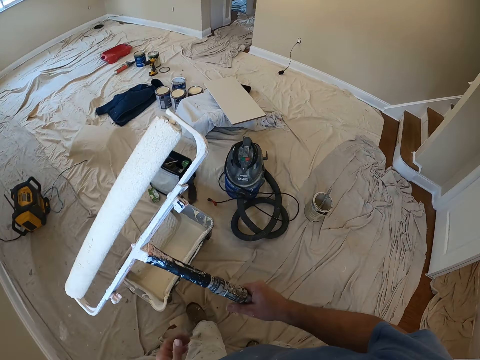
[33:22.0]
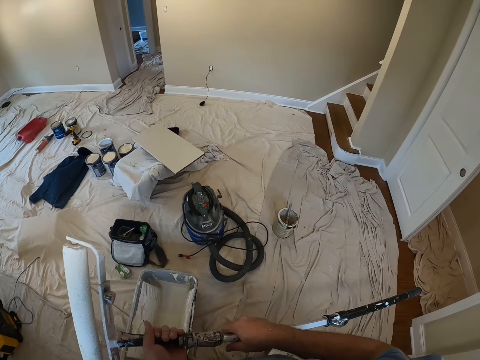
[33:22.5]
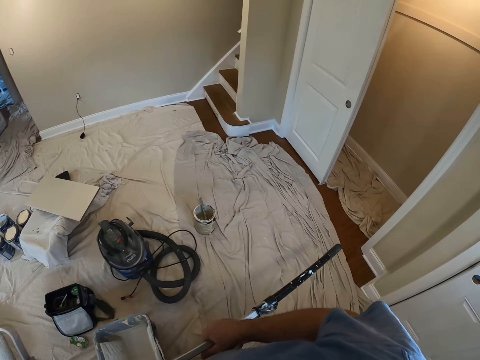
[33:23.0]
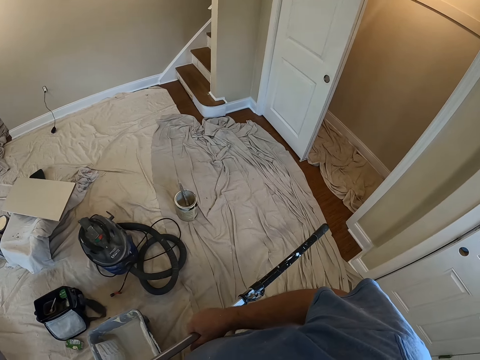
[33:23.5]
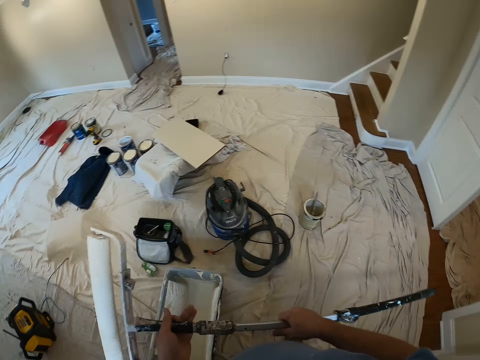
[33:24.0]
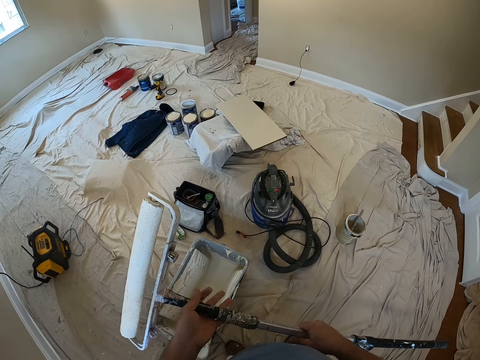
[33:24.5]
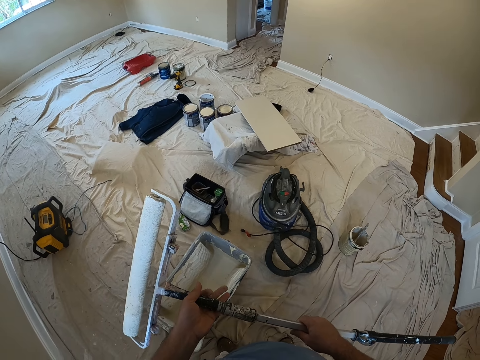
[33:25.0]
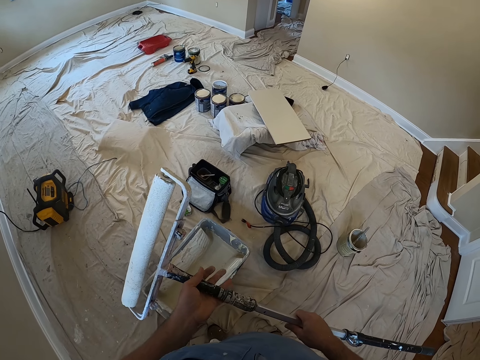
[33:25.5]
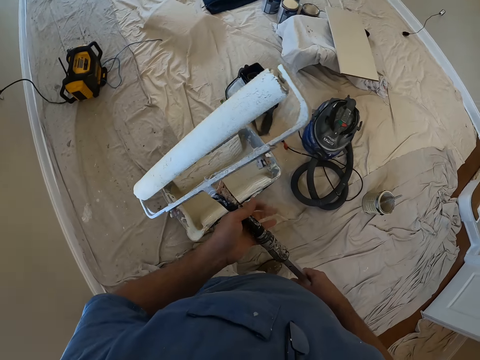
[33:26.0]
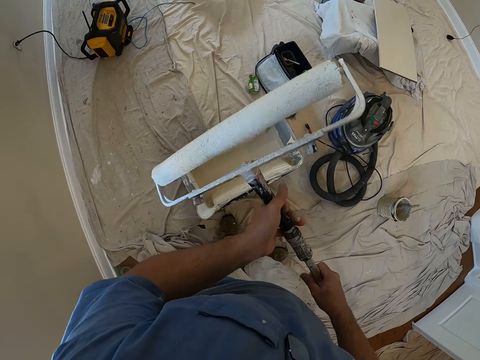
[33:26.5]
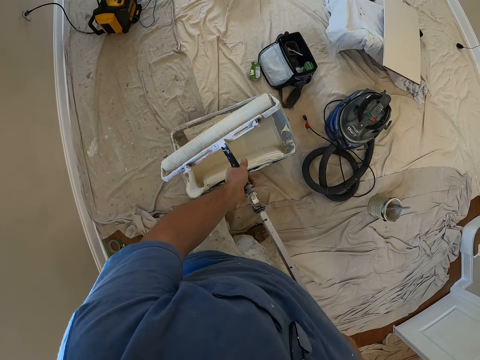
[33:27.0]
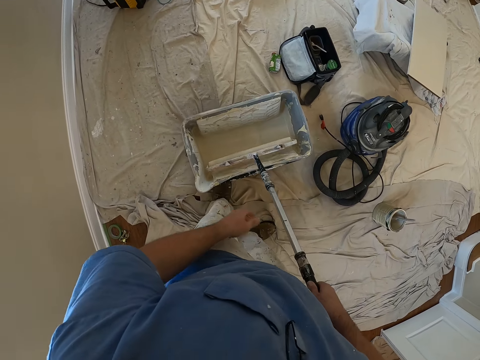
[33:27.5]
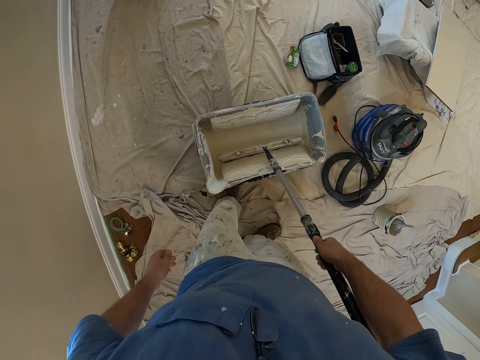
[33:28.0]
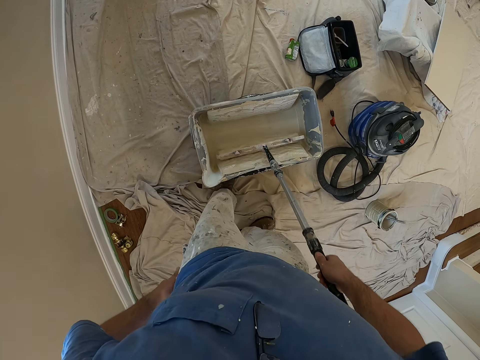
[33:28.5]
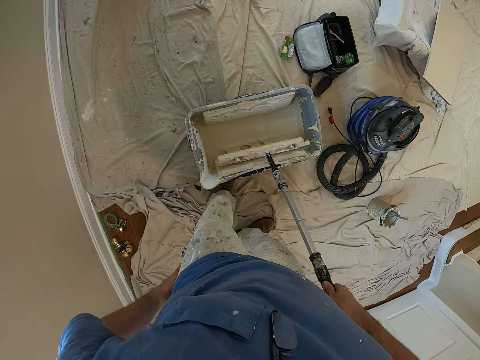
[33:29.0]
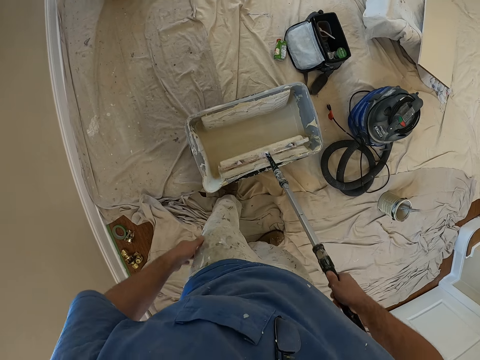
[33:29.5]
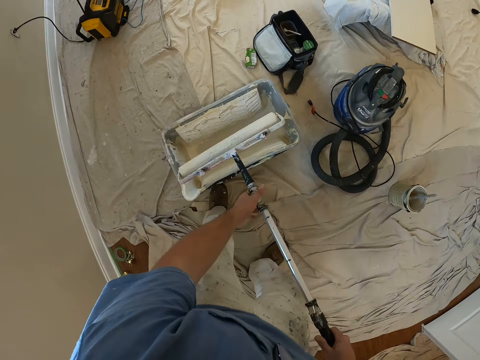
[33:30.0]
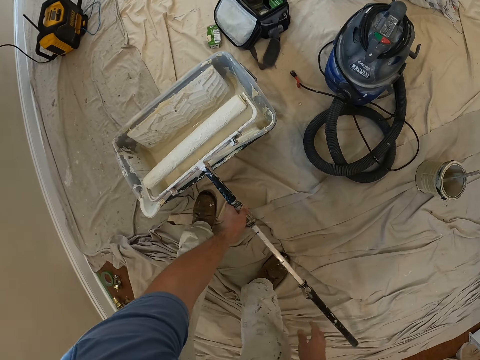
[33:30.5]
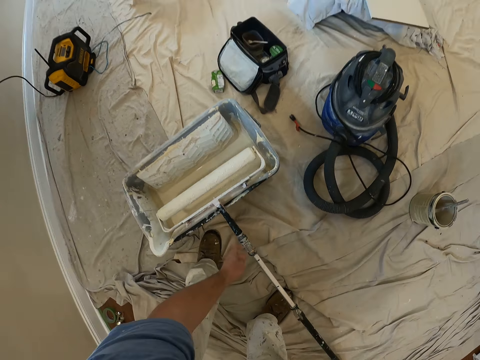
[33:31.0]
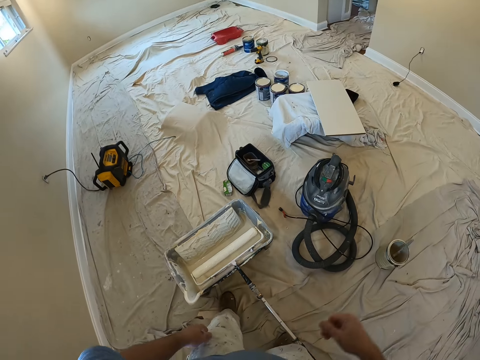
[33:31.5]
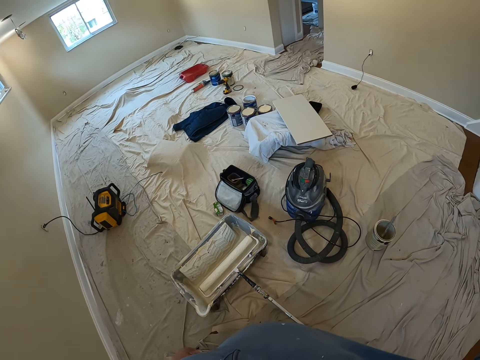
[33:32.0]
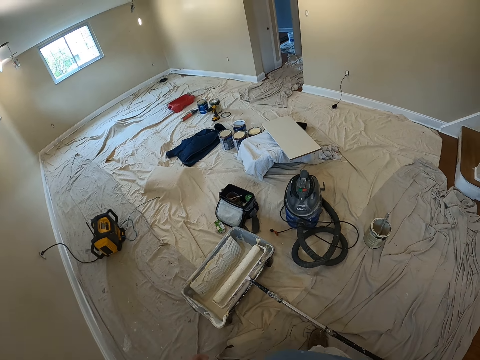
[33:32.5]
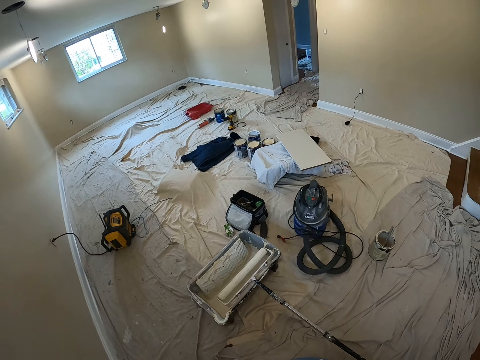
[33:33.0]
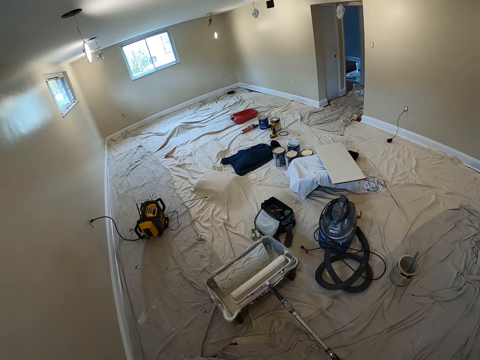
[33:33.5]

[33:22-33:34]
The camera wearer makes a step. They touch the roller brush with both hands. They keep holding the roller brush. They keep touching the roller brush. They move the roller brush around the hand. They dip the paint roller into the bucket of paint. They stop touching the roller brush with both hands. They dip the roller brush in the paint repeatedly. They take out the paint roller from the bucket of paint with both hands. They hold the roller brush with both hands. They drop the paint roller on the floor. They place the roller brush down. They touch the head with the right hand. They move around.
